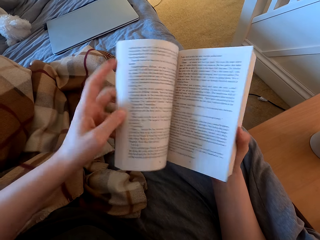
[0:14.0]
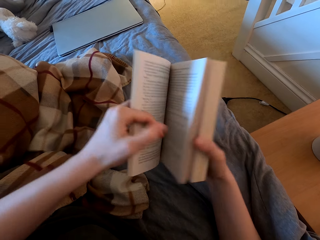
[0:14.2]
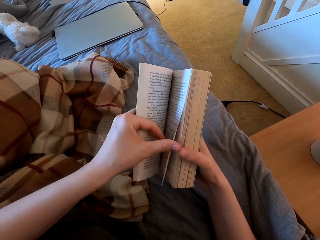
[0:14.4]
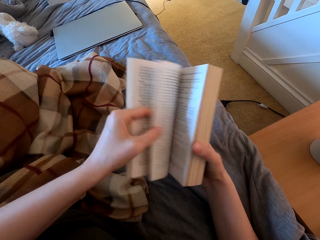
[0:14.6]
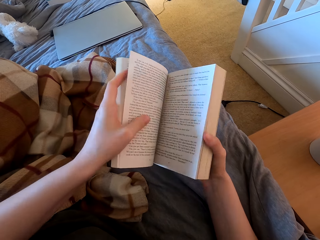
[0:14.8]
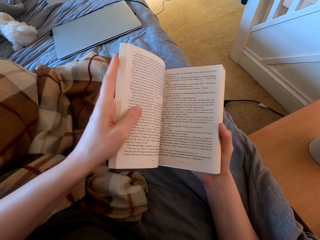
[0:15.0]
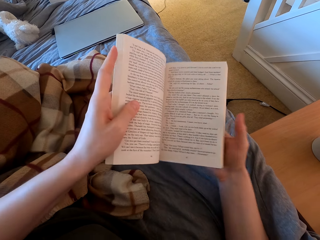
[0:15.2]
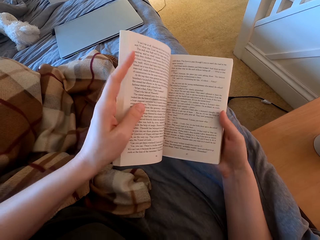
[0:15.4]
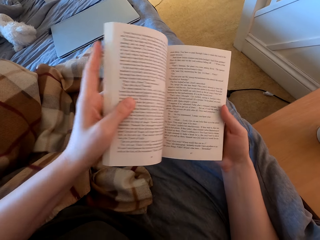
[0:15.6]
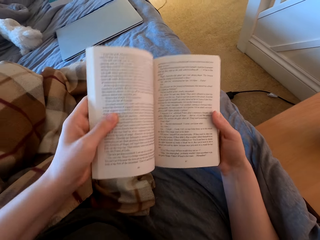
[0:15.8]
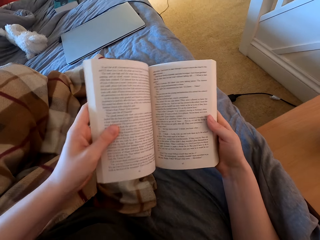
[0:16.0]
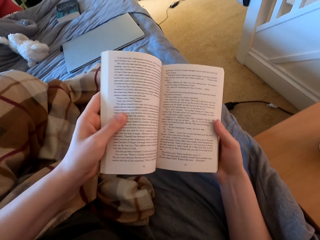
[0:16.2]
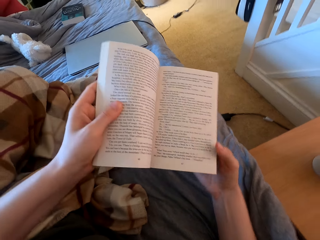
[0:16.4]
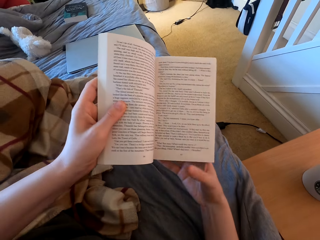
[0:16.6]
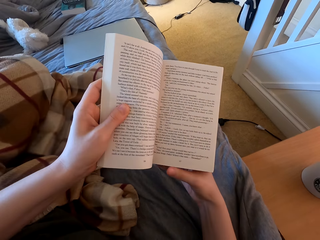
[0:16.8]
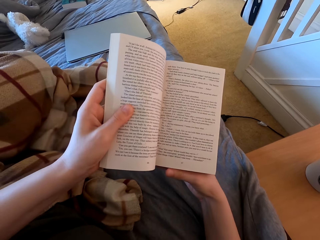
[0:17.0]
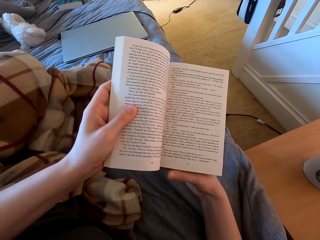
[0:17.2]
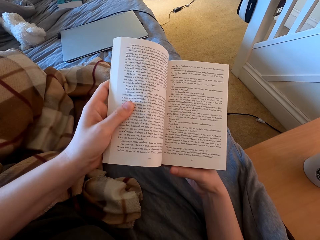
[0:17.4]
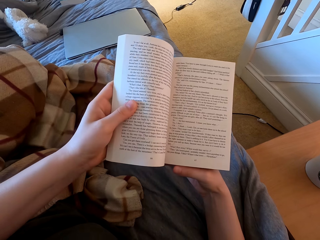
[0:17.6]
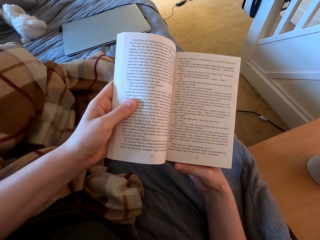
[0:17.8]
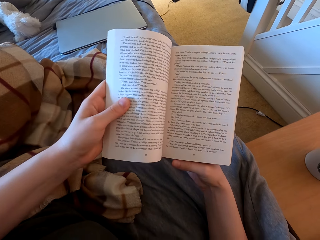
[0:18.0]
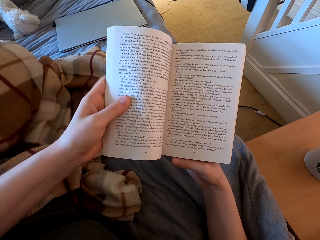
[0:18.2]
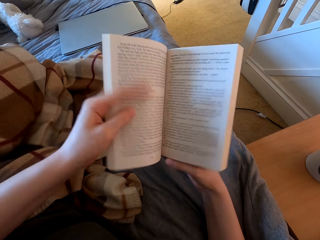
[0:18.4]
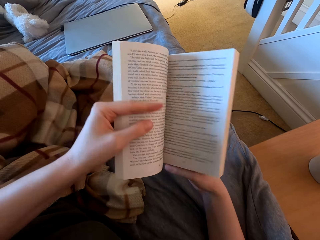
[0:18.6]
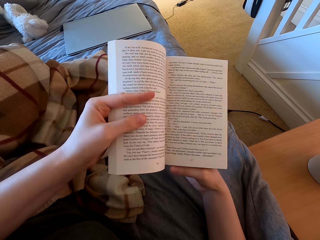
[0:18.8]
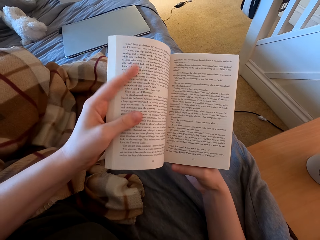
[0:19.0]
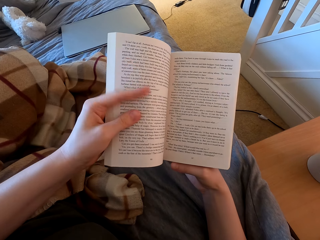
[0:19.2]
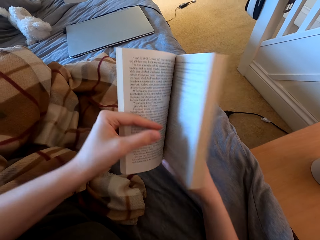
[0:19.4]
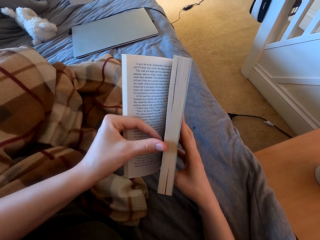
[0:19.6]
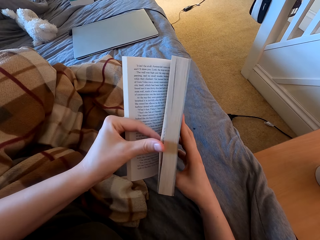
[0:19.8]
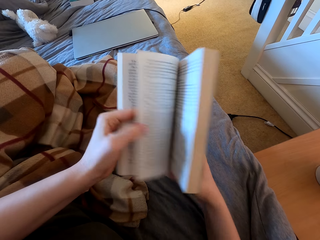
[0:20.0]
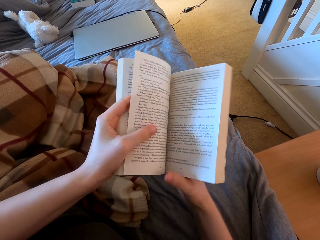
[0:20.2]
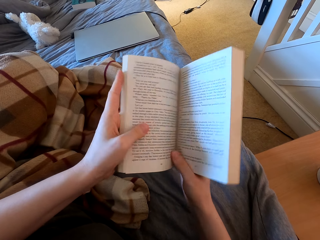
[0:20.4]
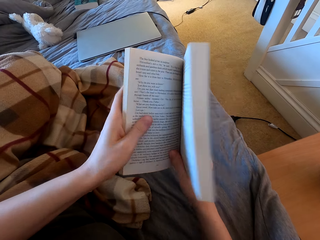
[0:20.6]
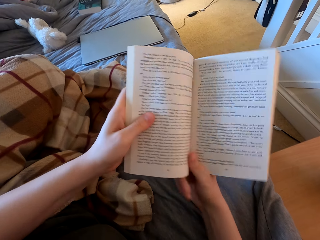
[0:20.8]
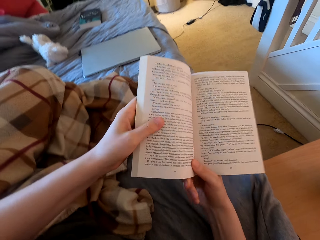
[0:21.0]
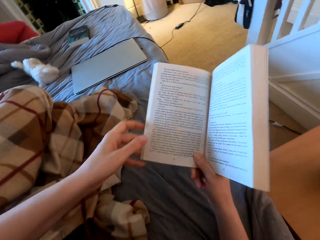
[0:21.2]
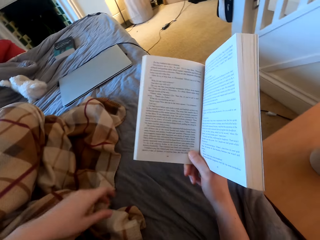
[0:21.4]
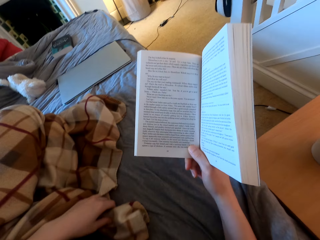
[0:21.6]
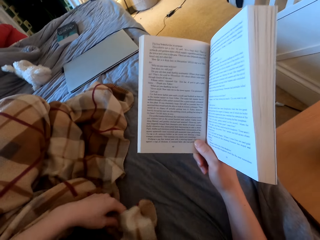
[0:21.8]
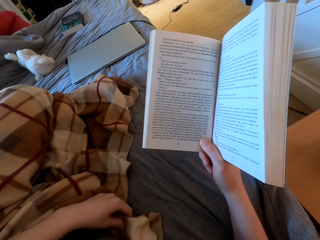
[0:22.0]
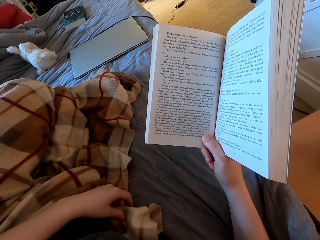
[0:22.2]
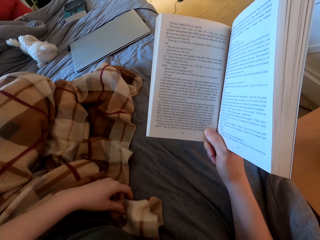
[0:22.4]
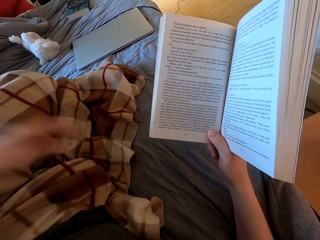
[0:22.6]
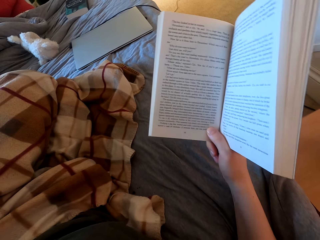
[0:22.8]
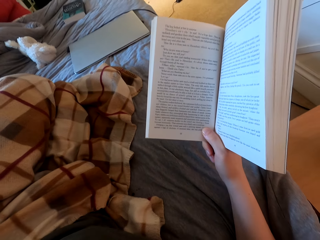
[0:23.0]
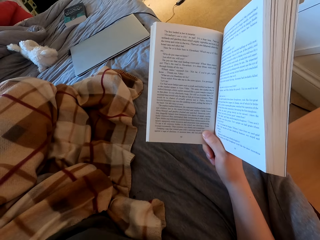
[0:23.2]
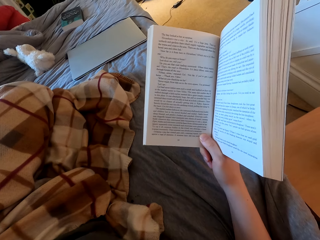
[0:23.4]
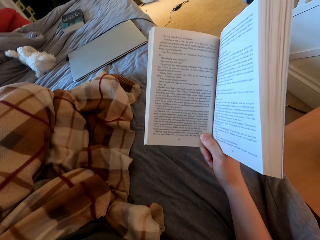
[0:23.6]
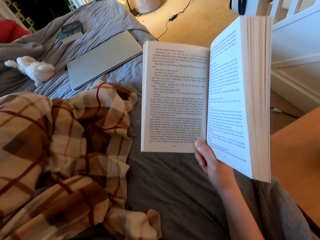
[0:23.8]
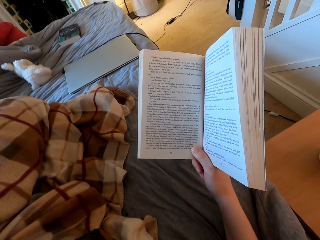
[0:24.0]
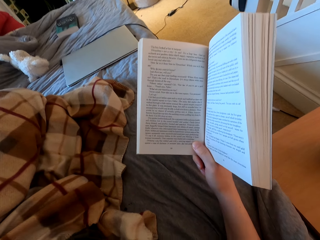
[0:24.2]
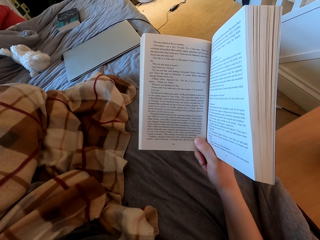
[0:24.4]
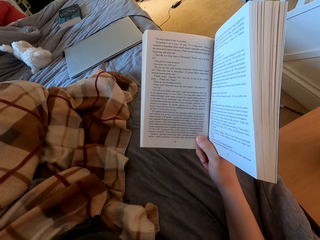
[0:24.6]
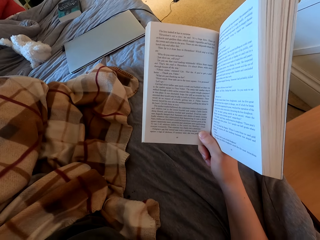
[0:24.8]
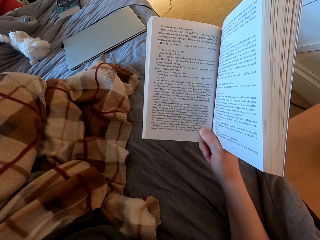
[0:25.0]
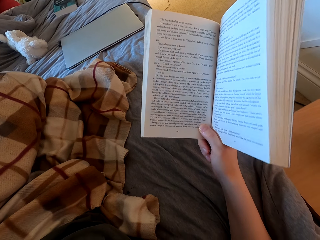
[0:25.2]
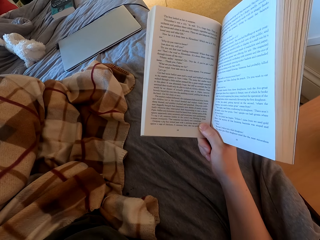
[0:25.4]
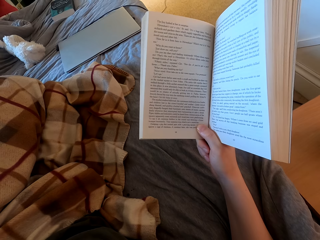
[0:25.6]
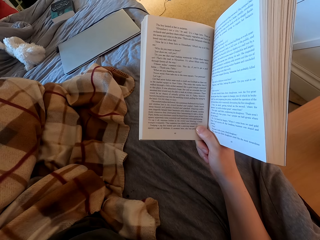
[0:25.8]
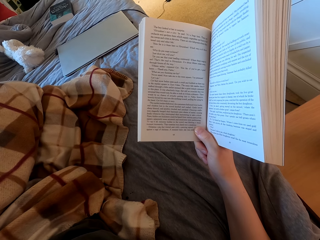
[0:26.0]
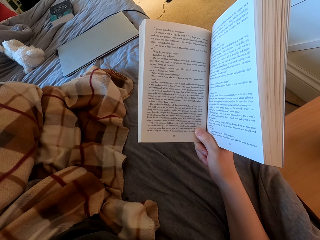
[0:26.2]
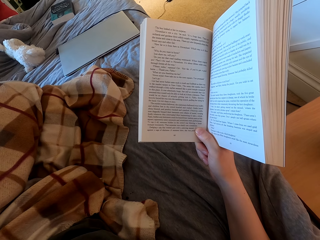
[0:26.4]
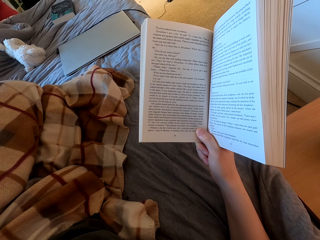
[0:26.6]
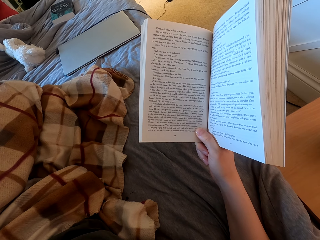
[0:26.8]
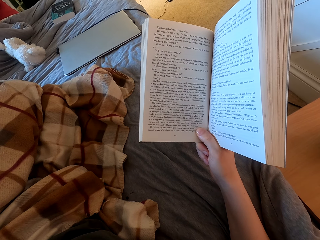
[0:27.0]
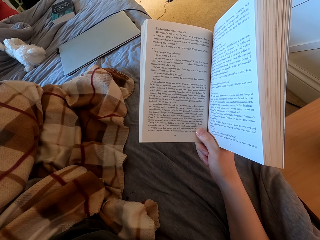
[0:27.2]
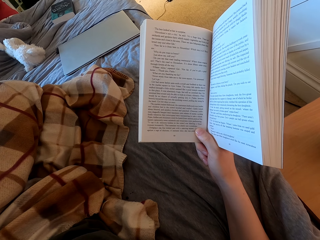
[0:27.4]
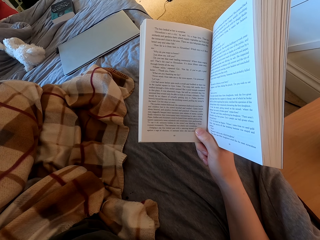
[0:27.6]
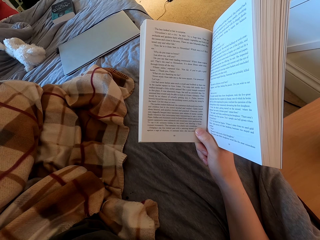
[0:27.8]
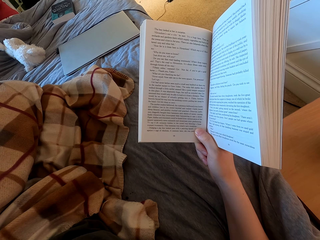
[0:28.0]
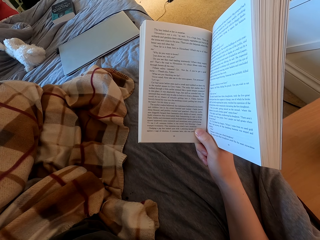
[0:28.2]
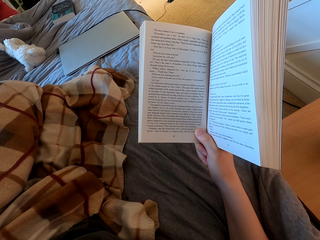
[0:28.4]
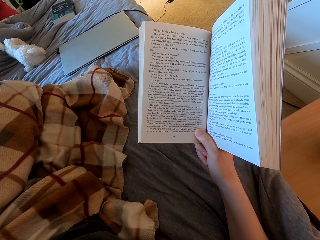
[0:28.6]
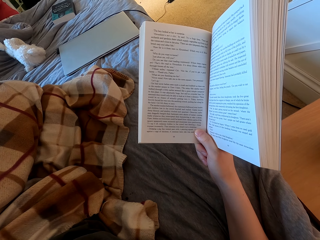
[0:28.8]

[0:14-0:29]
The camera wearer reads the book. They lift the book and read the book. They open a page and read the book. They put the hand down and read the book.

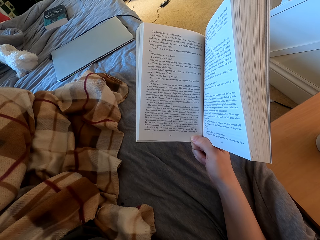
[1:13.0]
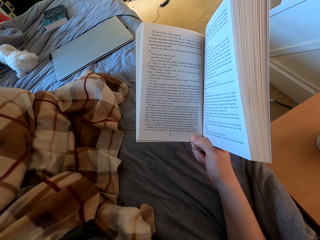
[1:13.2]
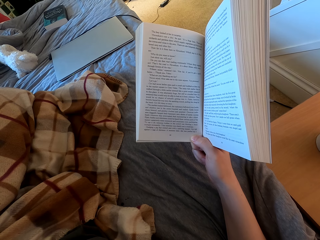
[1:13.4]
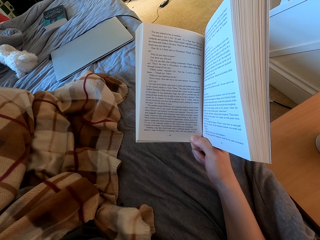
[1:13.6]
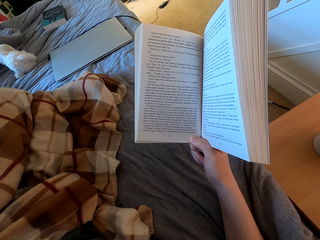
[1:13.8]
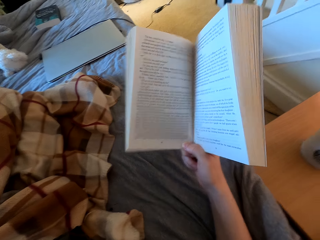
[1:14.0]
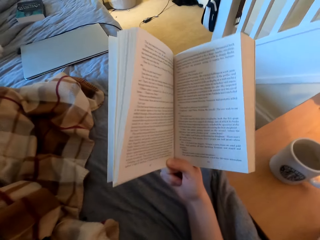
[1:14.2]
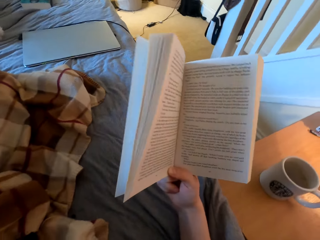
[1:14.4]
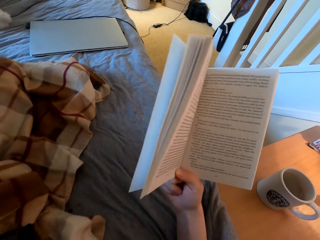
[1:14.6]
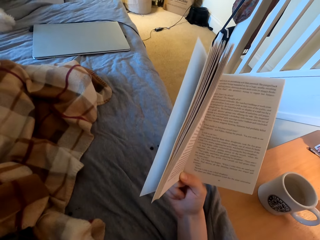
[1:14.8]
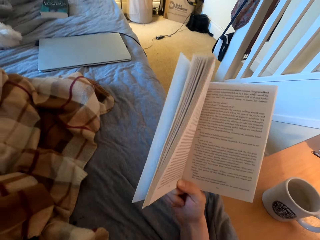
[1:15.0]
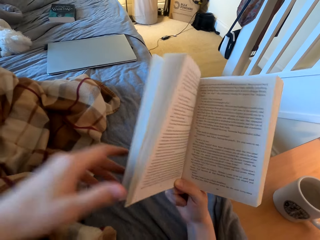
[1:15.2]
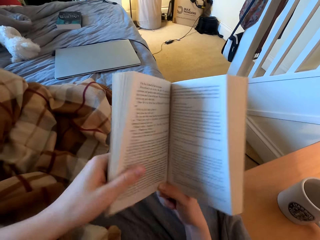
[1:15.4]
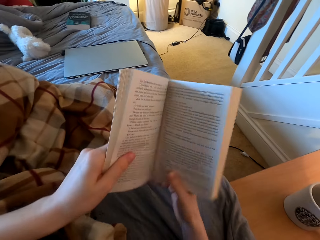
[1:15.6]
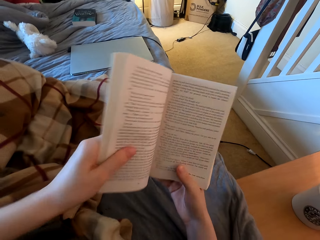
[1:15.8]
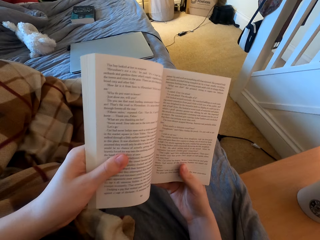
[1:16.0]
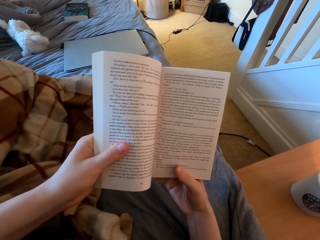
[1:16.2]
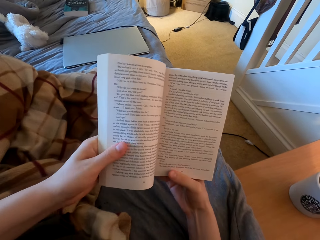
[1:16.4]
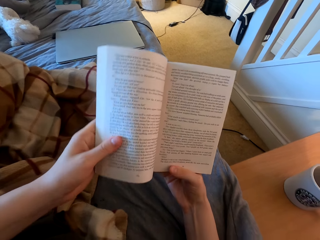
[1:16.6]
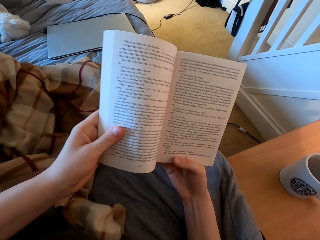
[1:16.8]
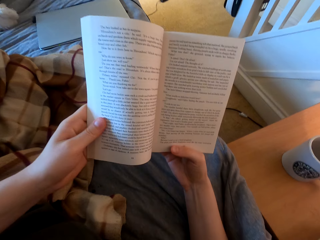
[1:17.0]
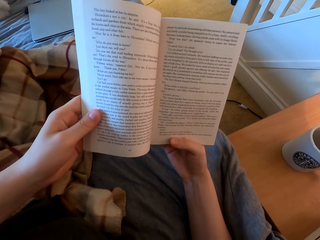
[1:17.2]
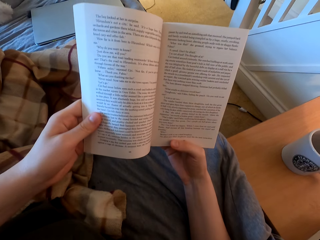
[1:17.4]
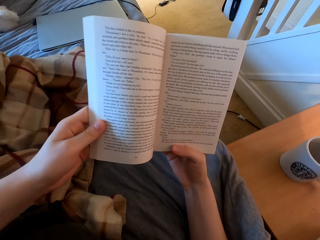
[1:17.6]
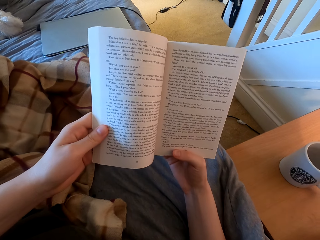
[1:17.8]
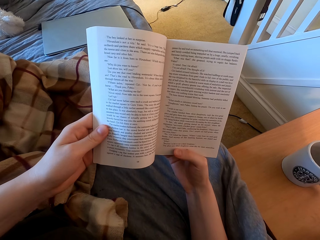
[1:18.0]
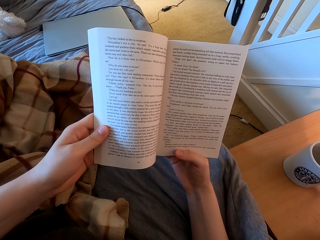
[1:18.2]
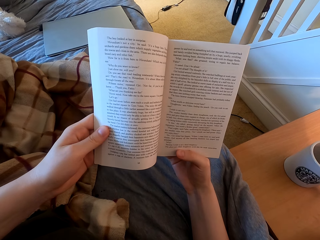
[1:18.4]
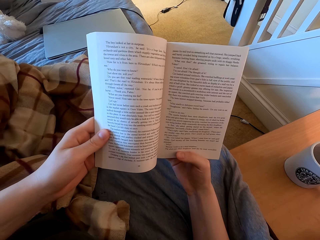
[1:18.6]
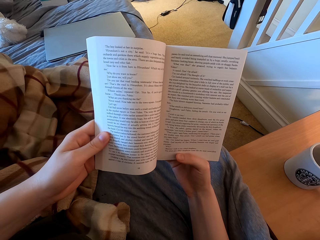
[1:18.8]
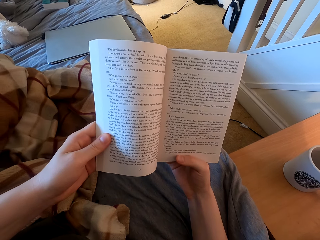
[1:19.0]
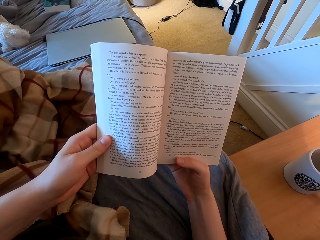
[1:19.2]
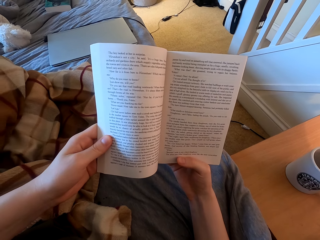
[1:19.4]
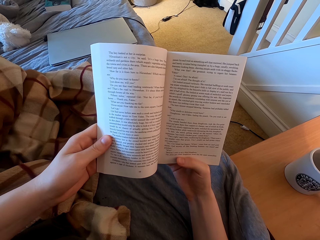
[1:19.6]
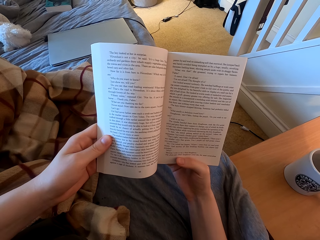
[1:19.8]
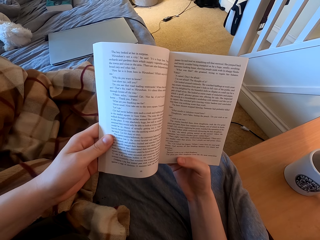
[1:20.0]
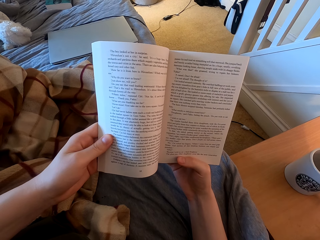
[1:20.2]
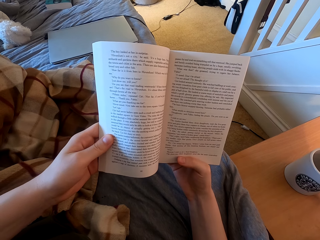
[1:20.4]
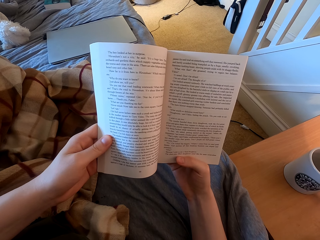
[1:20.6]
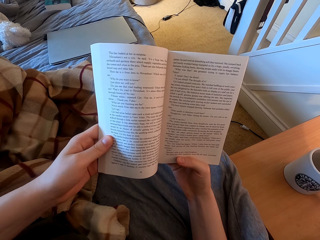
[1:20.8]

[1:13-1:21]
The camera wearer lifts the book, touches the book and reads the book.
